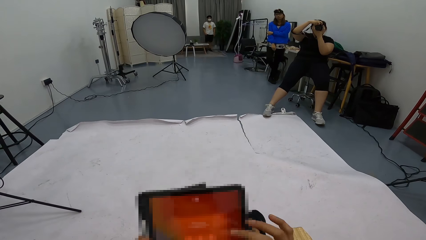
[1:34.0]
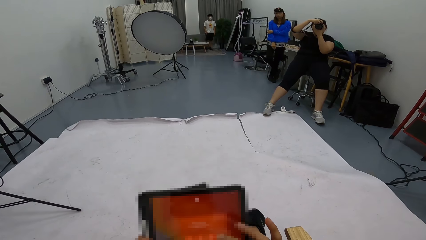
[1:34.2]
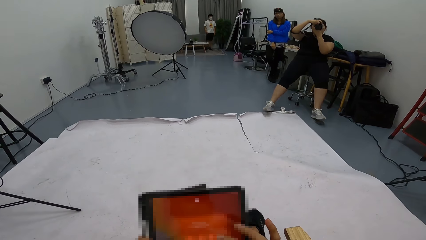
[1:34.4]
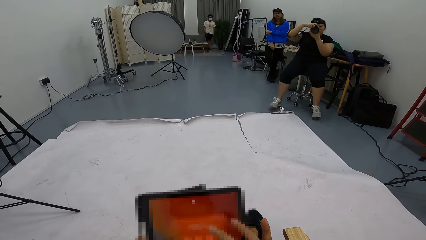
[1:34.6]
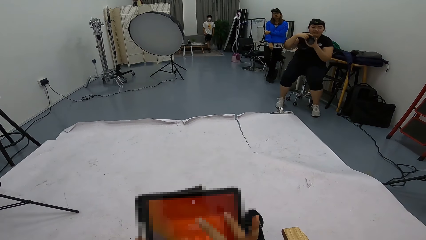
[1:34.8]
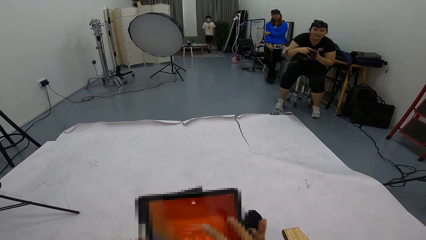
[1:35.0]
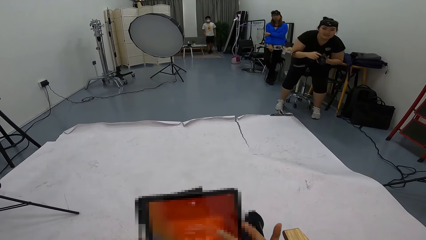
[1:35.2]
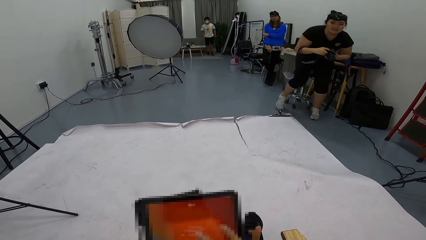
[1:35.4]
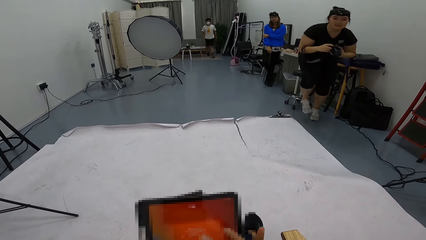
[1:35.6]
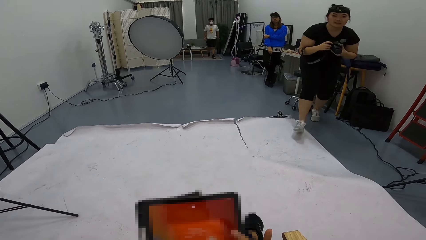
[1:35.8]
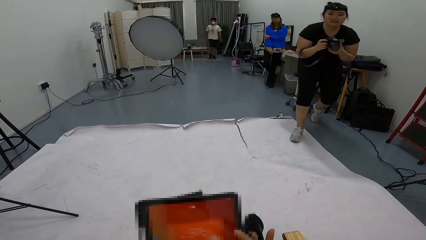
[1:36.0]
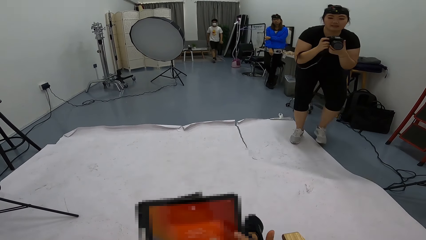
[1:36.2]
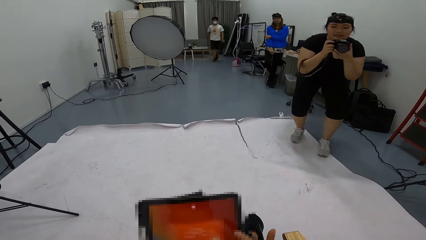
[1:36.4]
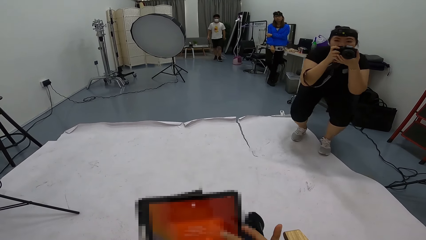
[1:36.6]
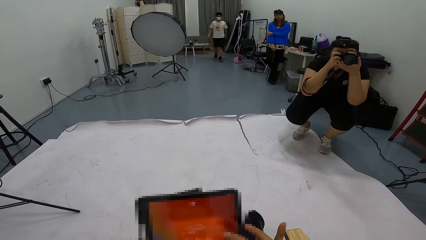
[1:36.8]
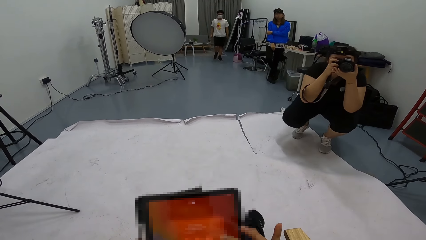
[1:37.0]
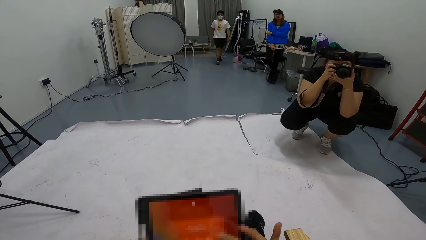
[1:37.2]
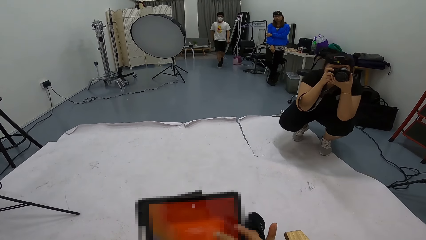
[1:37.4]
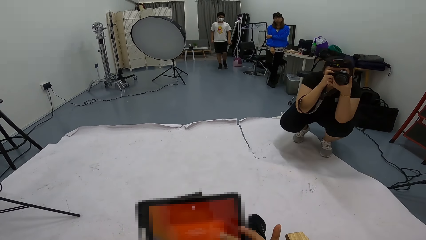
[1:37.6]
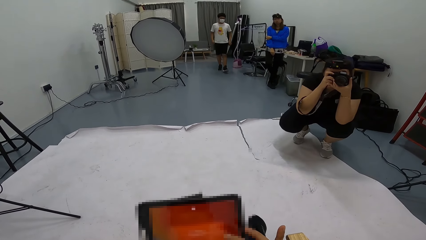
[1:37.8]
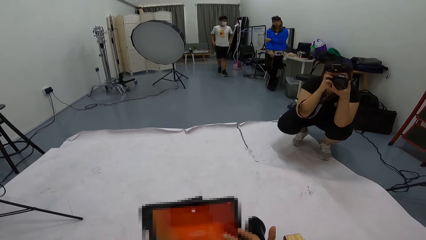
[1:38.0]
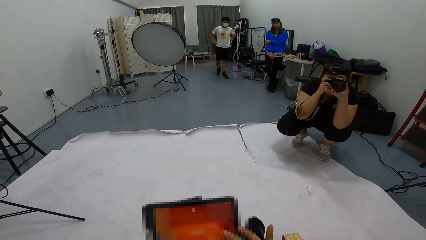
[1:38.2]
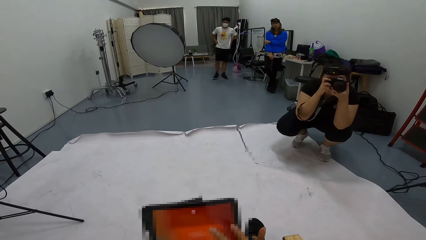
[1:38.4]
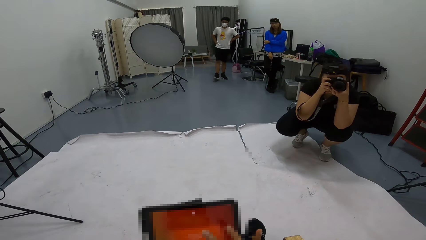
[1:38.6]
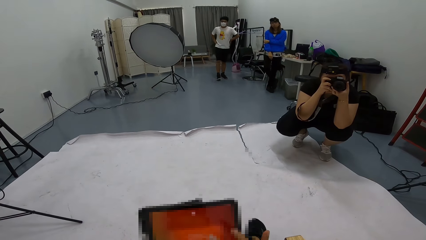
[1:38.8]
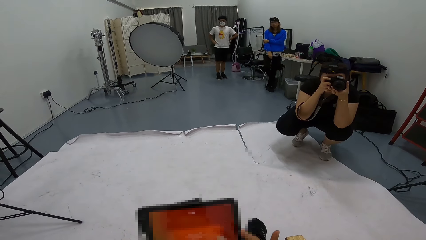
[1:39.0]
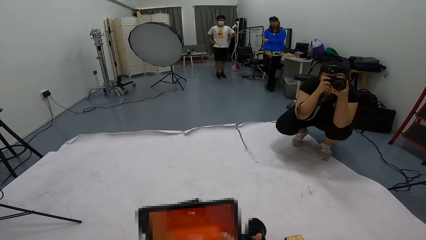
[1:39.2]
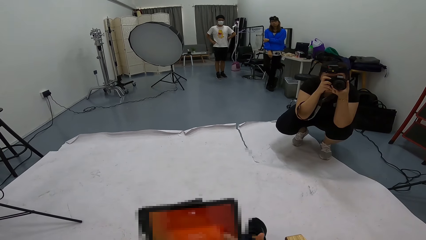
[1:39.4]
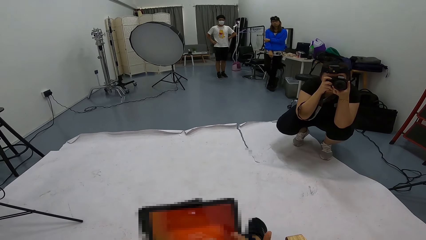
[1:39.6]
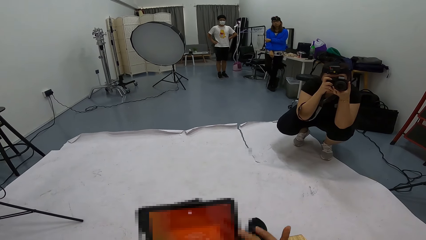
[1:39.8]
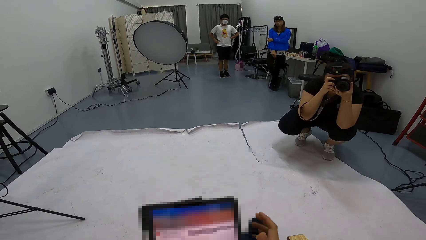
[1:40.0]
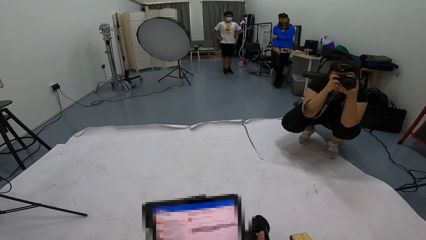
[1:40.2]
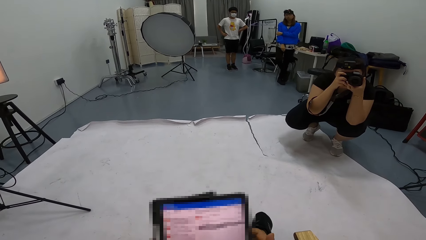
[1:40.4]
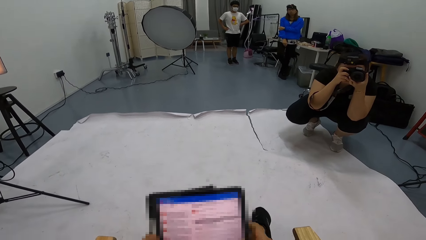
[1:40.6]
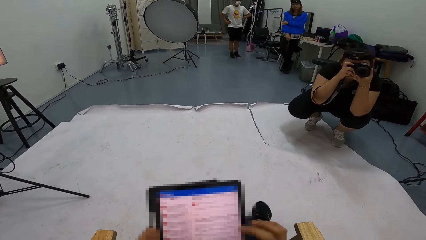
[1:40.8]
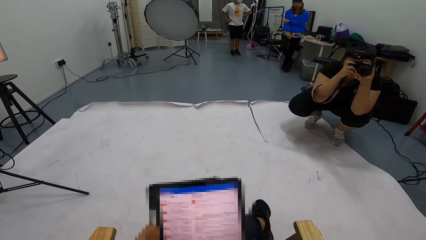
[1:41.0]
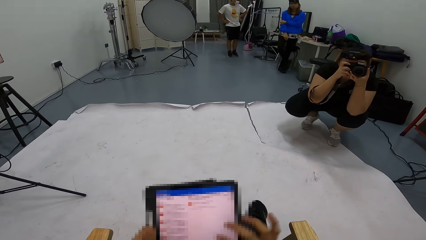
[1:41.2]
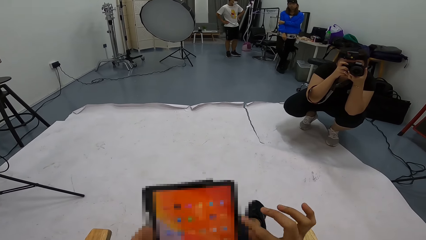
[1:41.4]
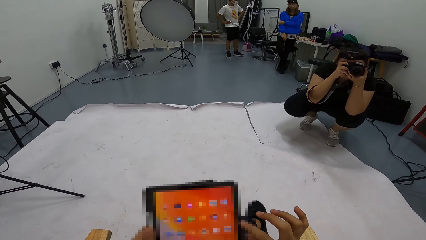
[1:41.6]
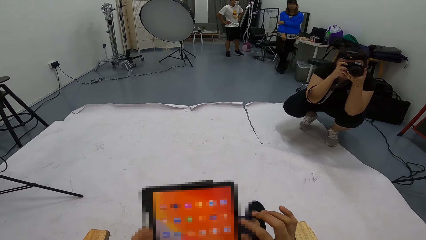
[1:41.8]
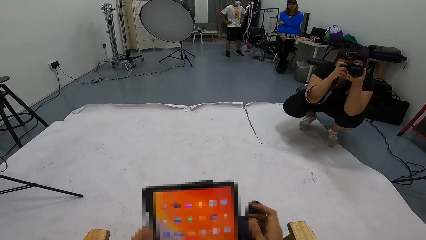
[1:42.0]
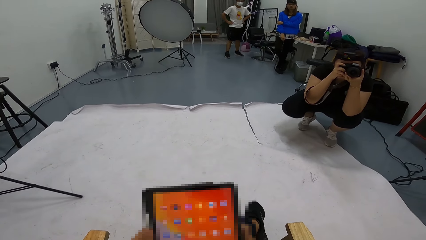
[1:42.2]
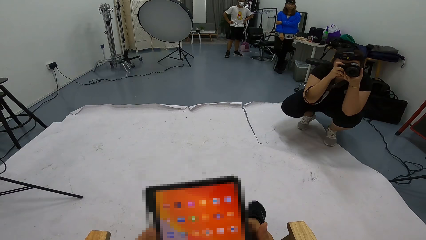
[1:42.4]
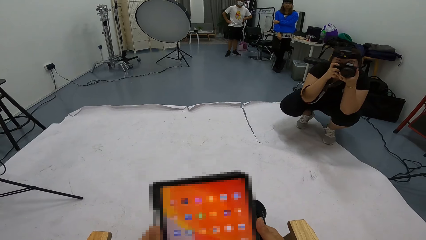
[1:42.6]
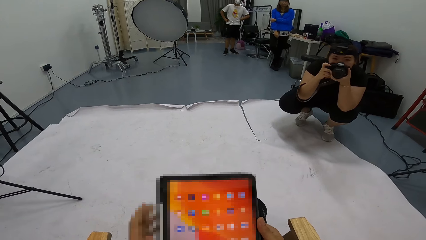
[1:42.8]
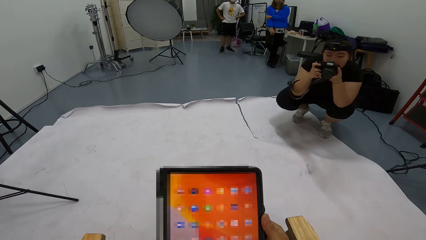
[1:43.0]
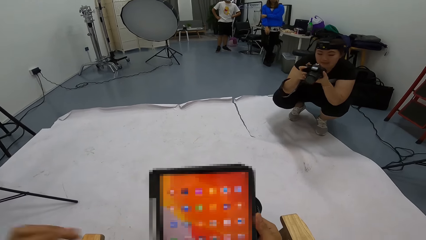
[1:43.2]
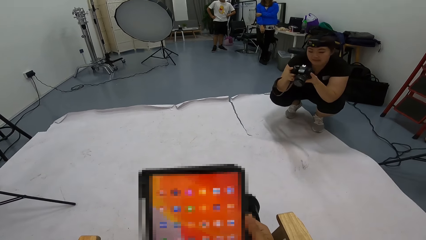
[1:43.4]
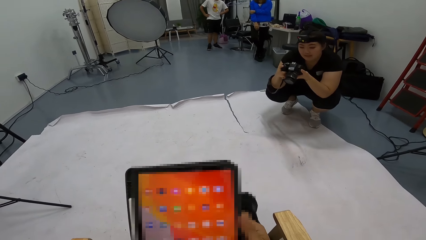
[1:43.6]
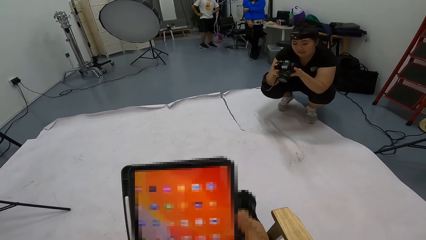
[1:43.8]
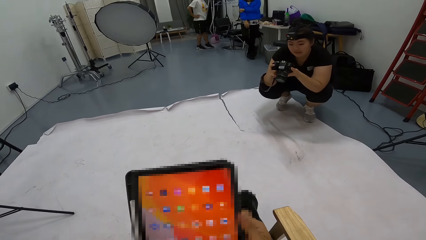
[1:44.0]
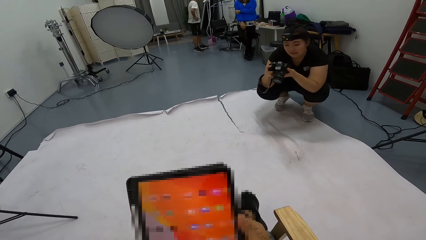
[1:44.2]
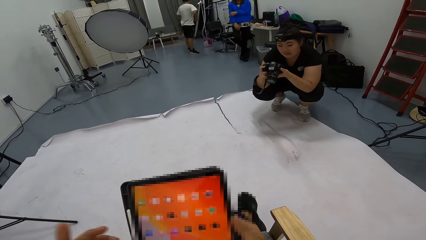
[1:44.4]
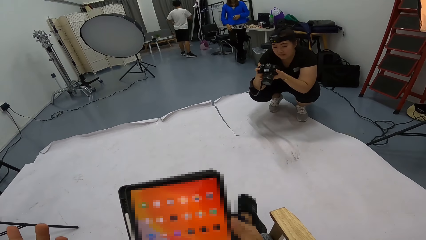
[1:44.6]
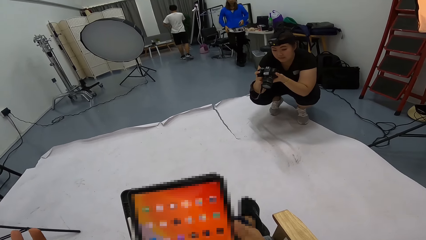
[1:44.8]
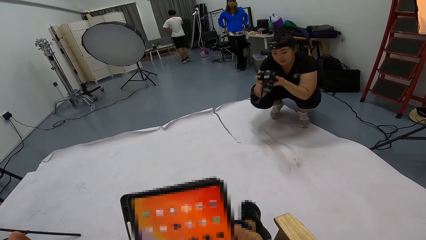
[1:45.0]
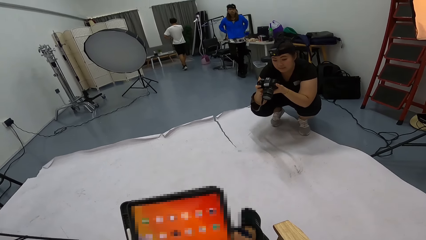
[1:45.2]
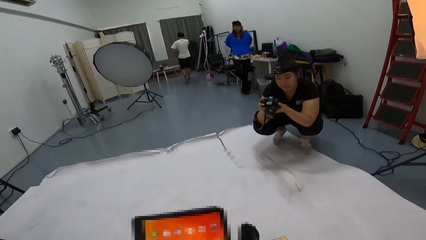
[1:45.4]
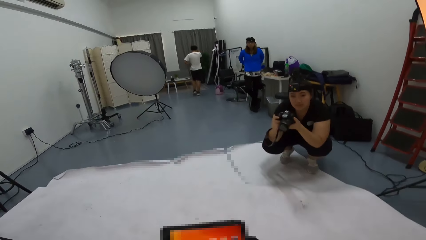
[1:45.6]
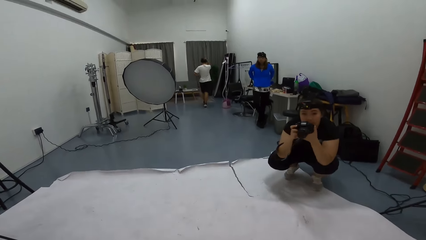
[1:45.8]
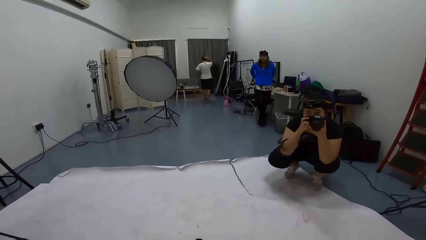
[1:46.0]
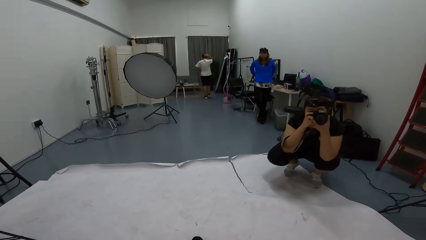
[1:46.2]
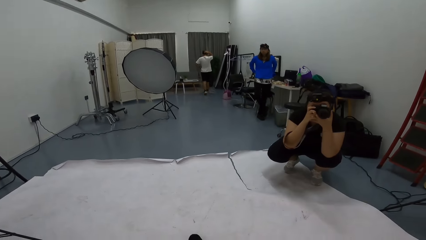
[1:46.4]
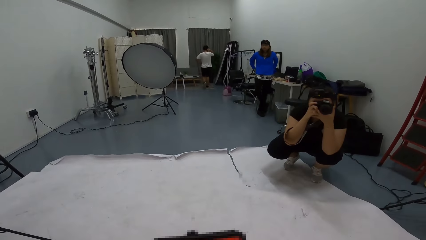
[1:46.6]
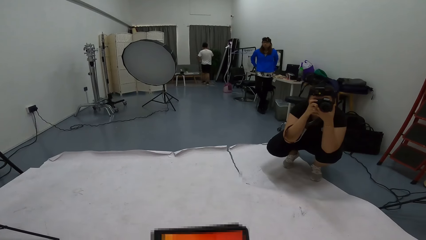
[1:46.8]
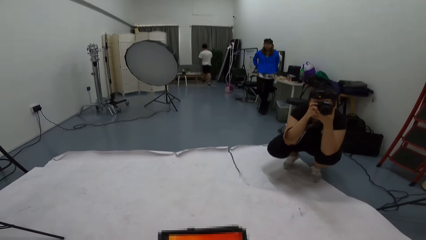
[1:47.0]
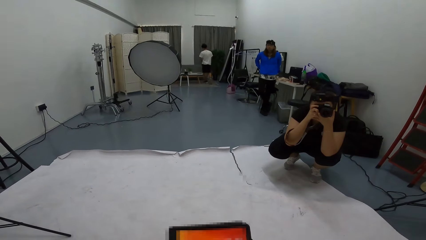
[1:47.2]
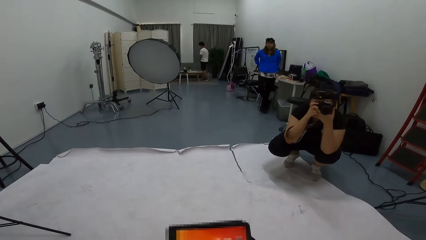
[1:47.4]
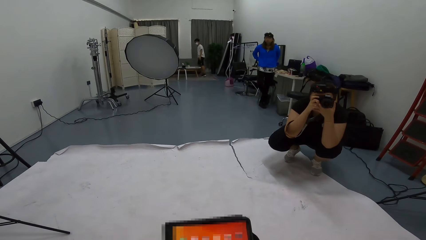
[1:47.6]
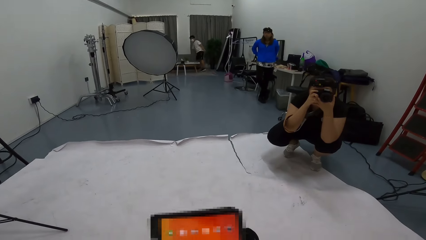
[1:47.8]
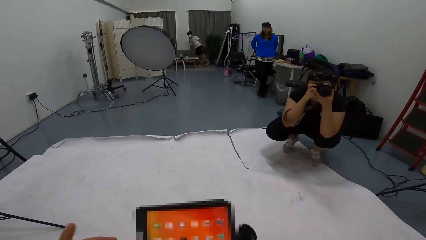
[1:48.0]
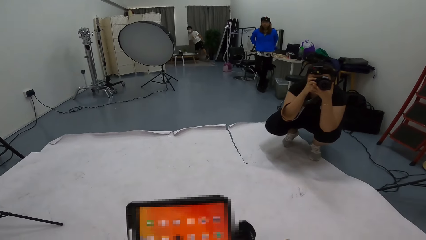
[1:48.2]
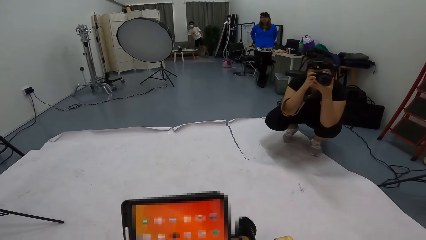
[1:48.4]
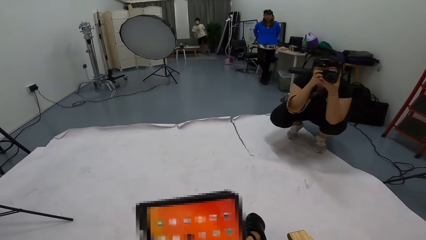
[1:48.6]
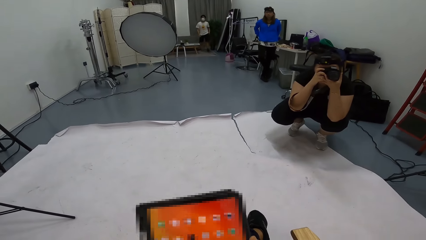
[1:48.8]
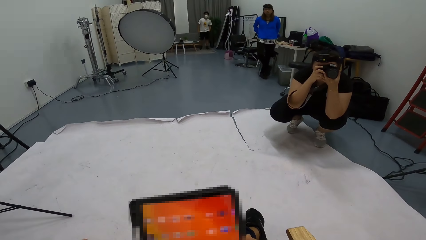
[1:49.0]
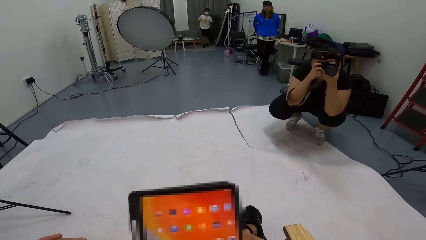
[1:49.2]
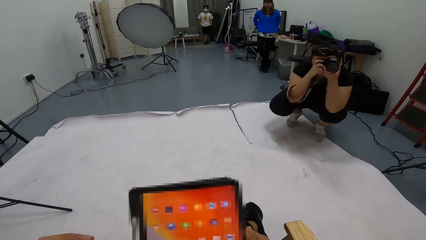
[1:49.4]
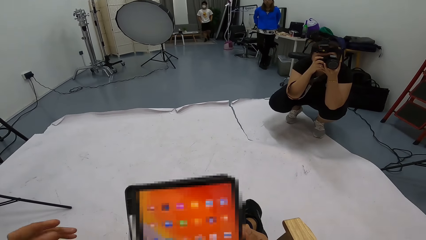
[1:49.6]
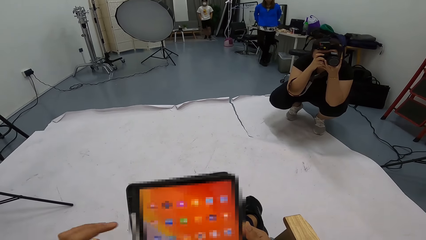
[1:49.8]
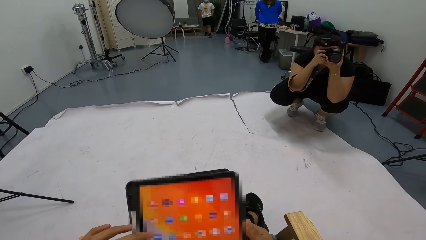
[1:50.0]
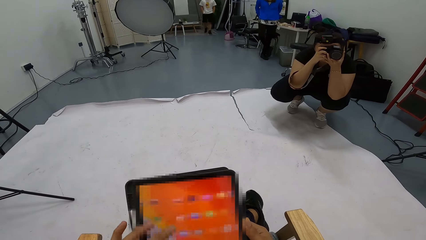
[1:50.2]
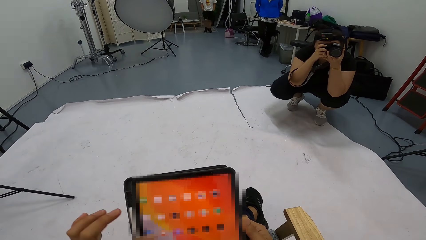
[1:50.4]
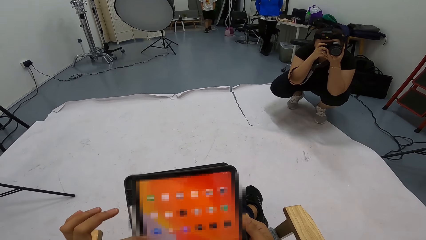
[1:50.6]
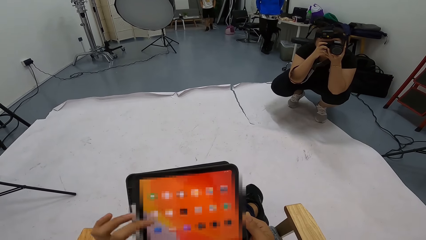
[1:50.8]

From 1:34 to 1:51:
The lady stands up and moves closer to the camera wearer. The lady photographs the camera wearer. The lady squats. The camera wearer uses the tablet. Another person touches his waist. The camera wearer interacts with the lady.
